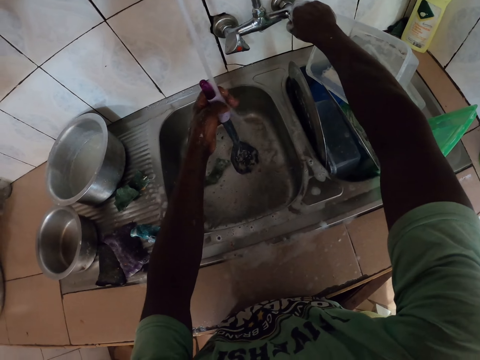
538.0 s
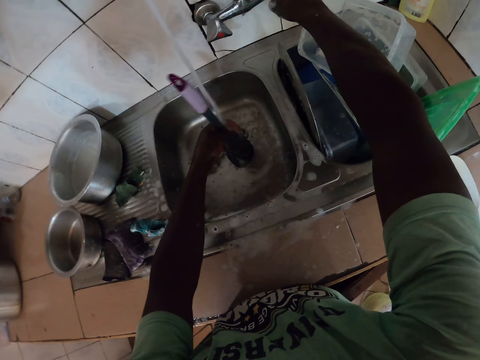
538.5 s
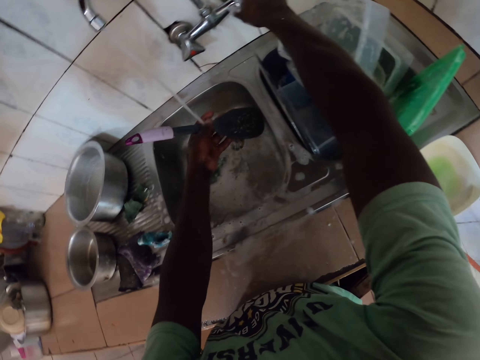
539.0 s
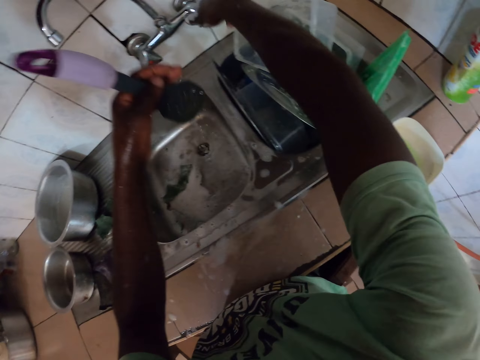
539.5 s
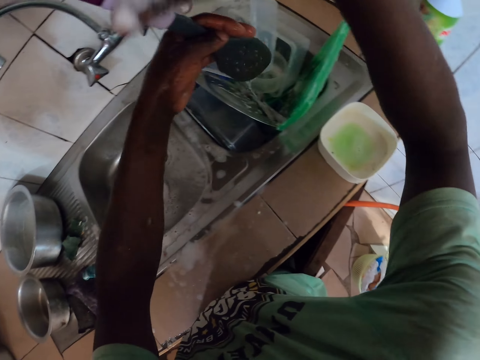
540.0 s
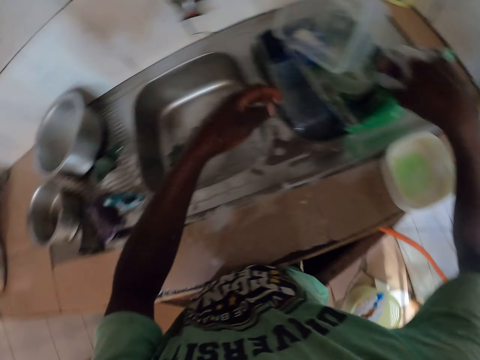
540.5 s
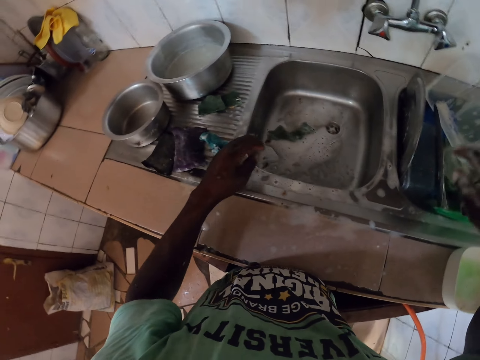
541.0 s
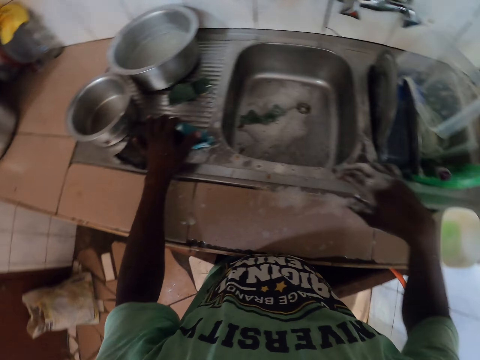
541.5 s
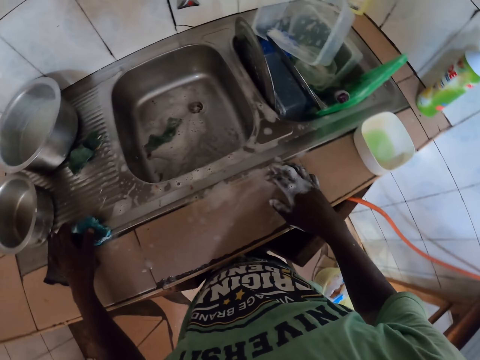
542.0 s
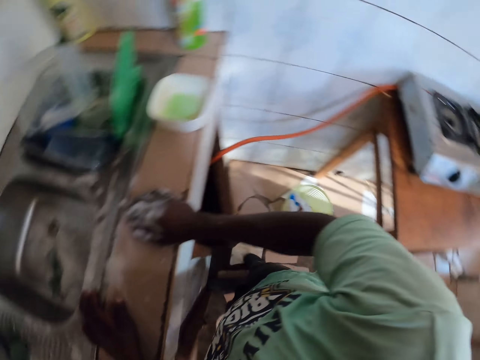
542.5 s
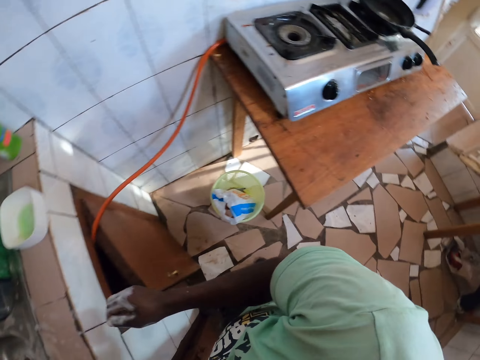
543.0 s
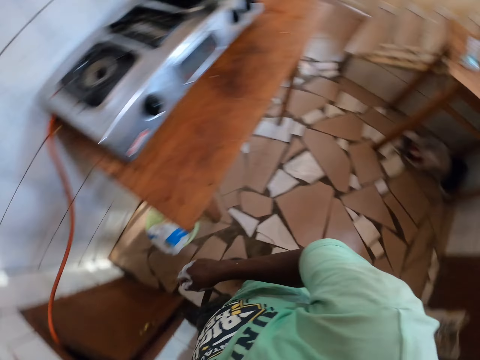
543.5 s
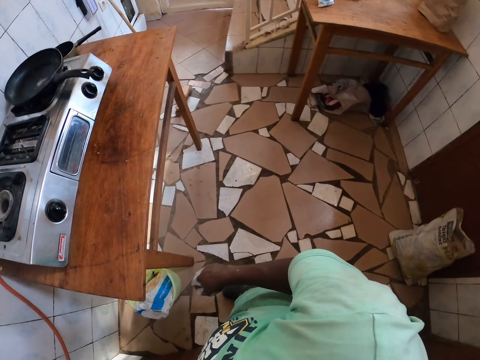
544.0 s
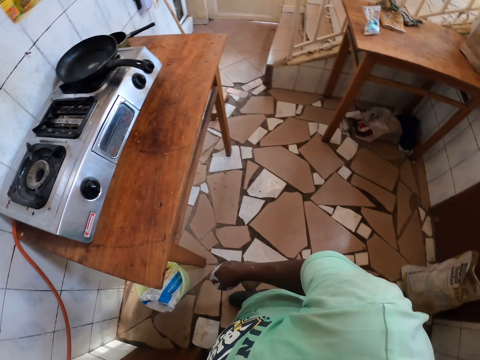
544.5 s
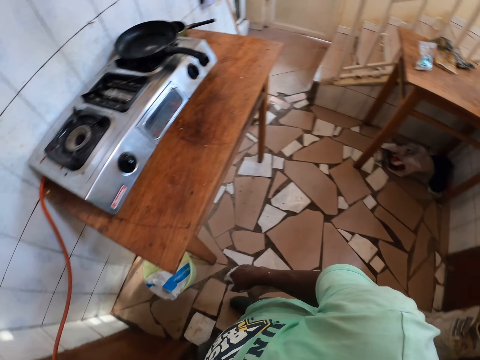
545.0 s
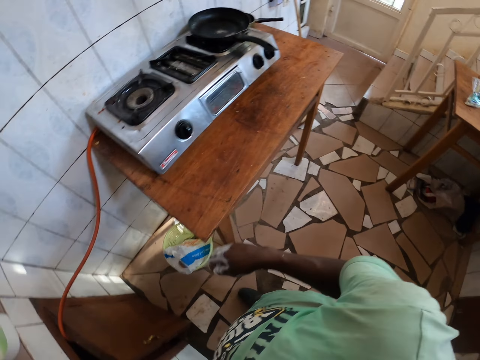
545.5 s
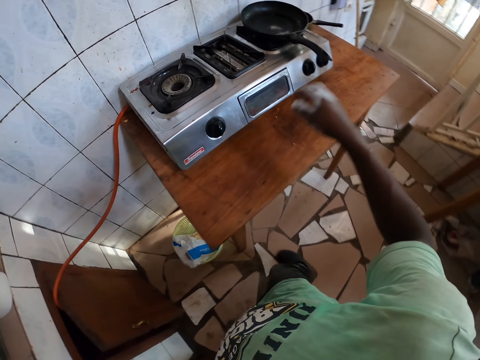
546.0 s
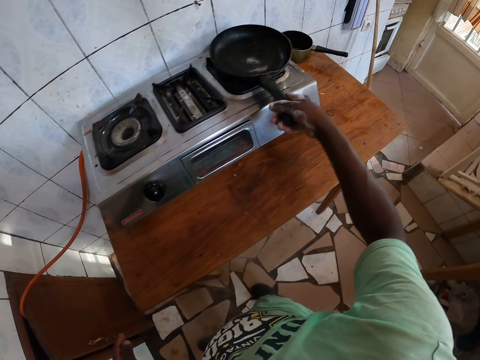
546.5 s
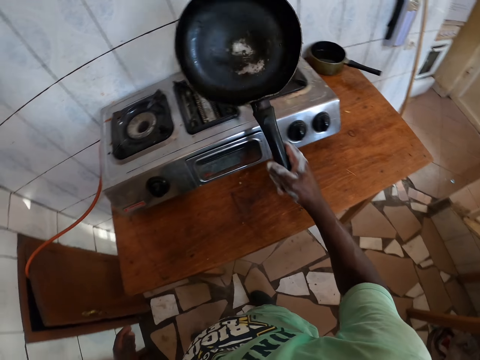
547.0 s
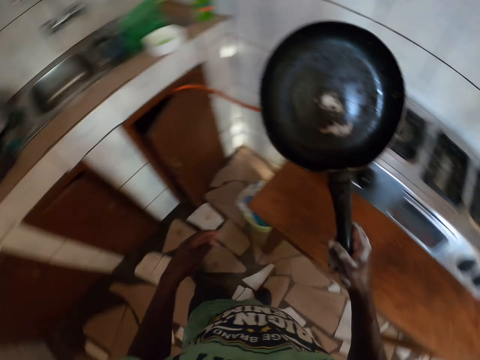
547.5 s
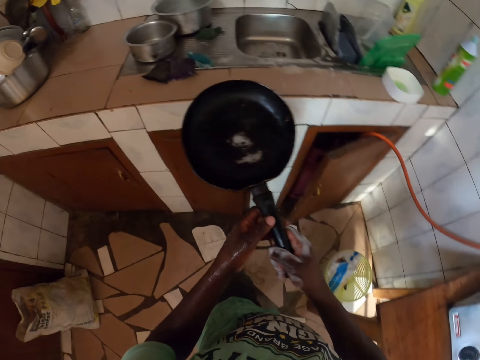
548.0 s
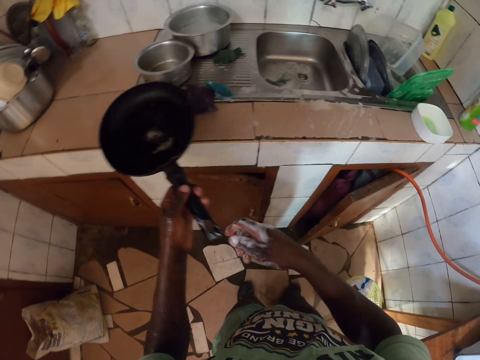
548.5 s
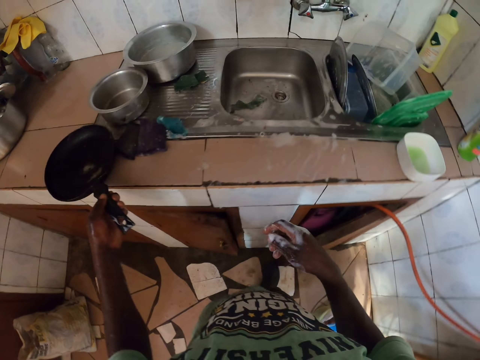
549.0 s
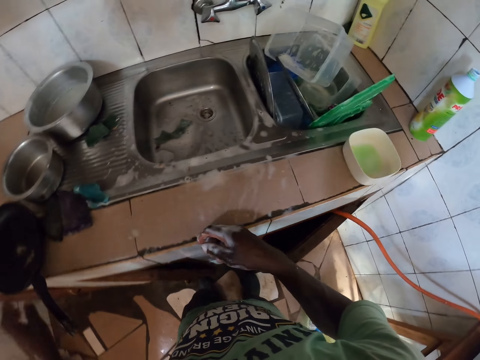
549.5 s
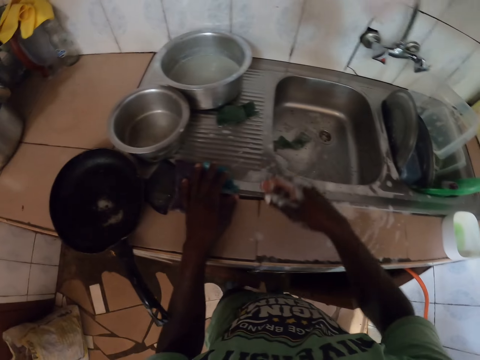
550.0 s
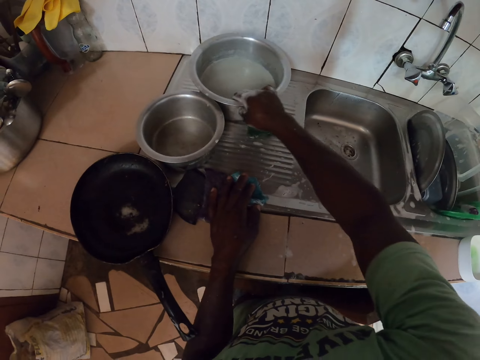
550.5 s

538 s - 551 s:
The camera wearer closes the running water. They put the serving spoon in the sink. They look around. They pick the pan from the cooking gas. They put the pan from right to left hand. They put the pan on the countertop. They hold a cooking pot on the counter.

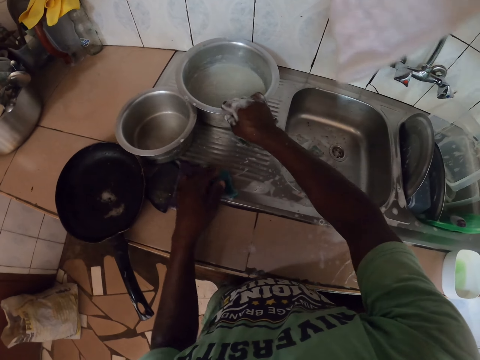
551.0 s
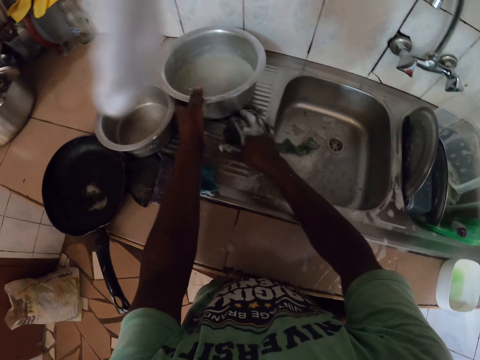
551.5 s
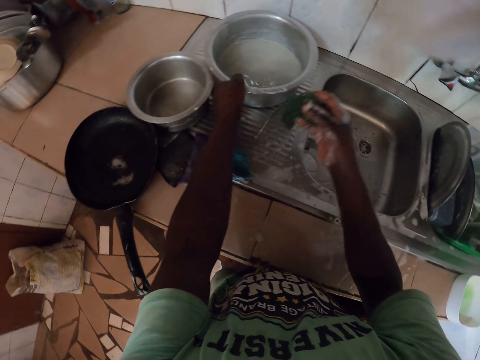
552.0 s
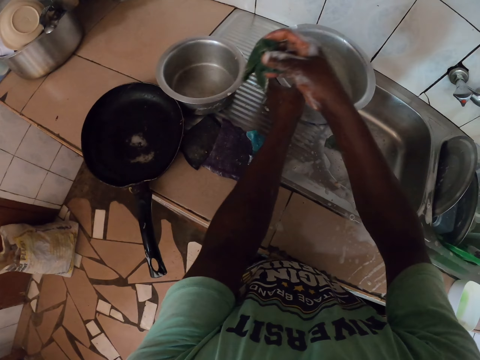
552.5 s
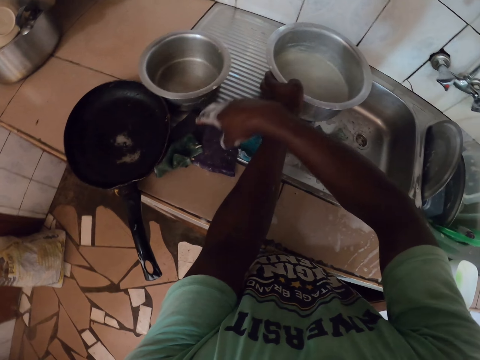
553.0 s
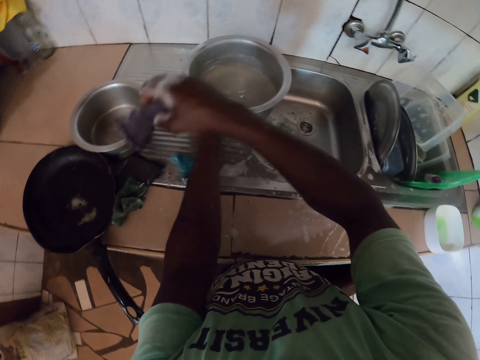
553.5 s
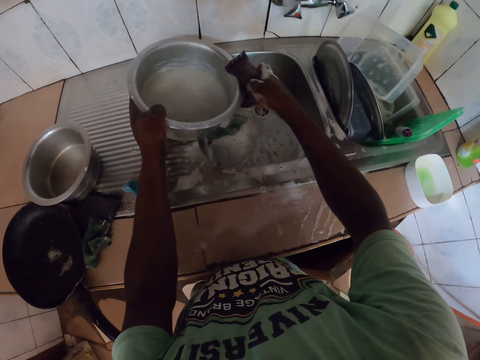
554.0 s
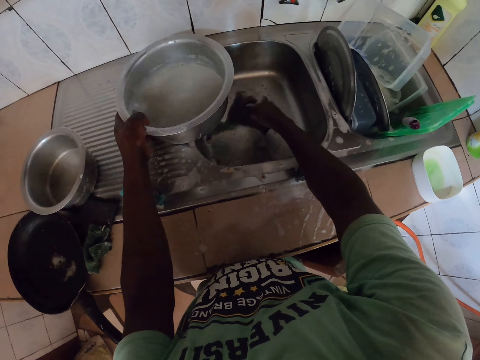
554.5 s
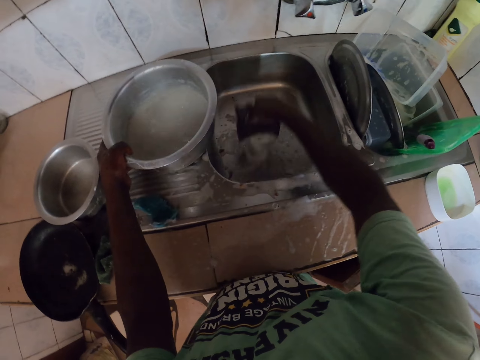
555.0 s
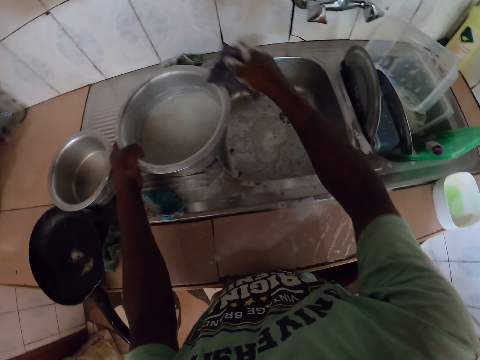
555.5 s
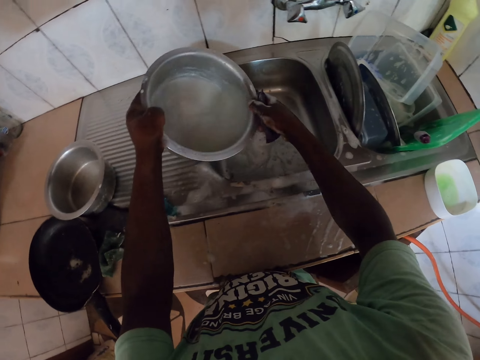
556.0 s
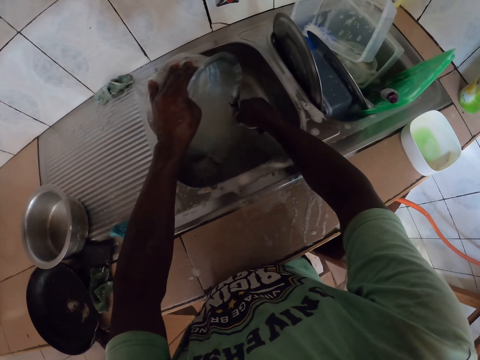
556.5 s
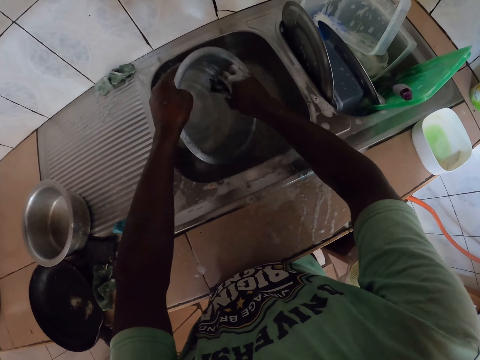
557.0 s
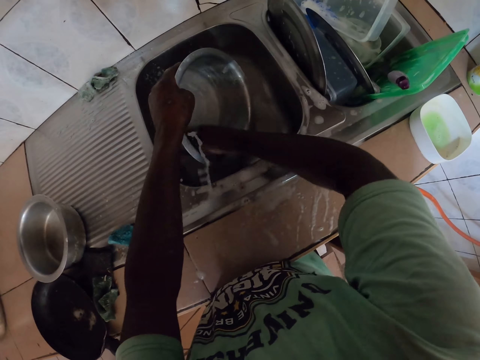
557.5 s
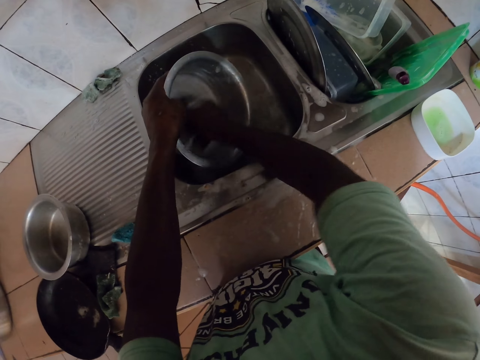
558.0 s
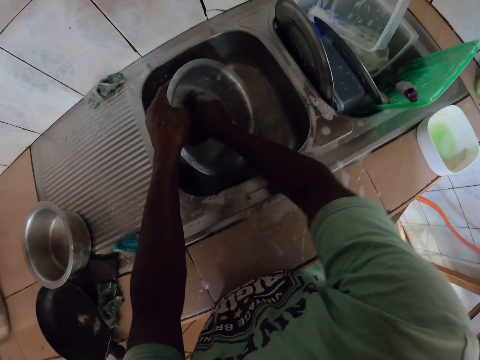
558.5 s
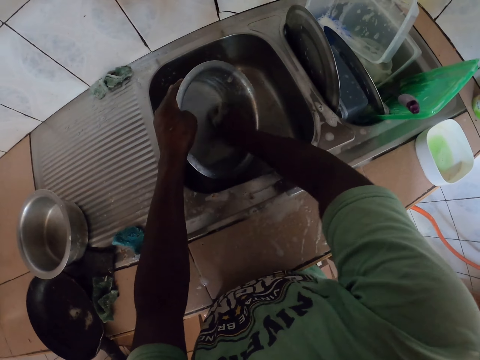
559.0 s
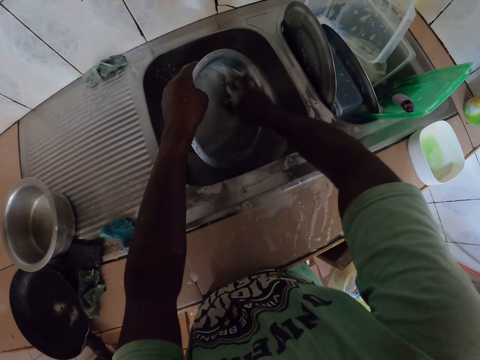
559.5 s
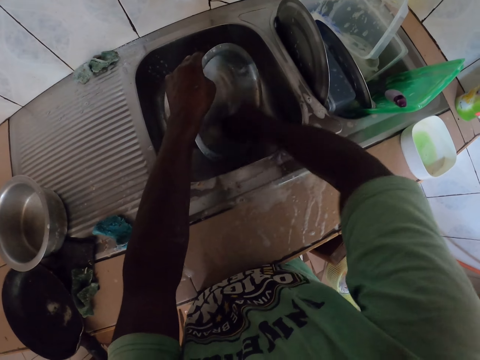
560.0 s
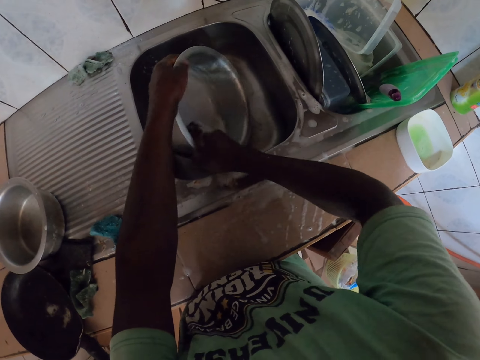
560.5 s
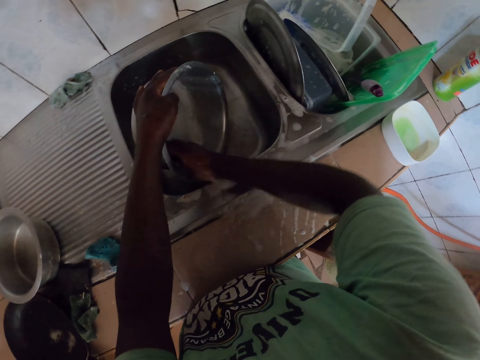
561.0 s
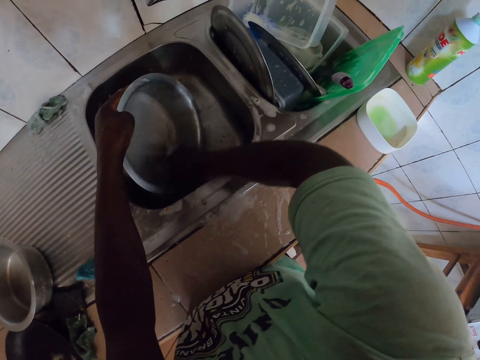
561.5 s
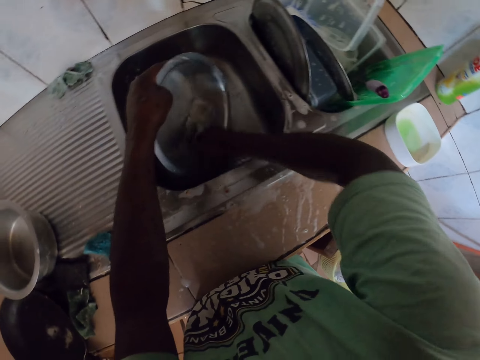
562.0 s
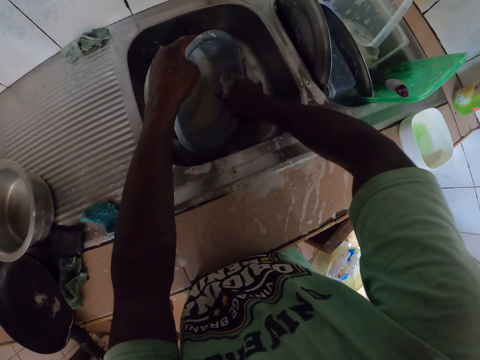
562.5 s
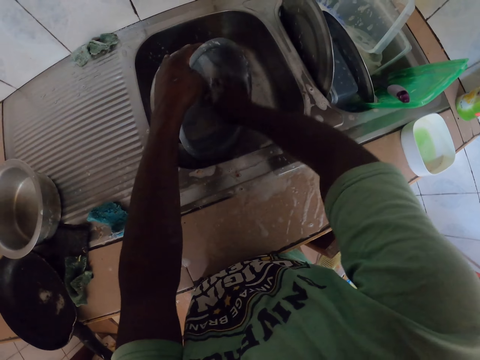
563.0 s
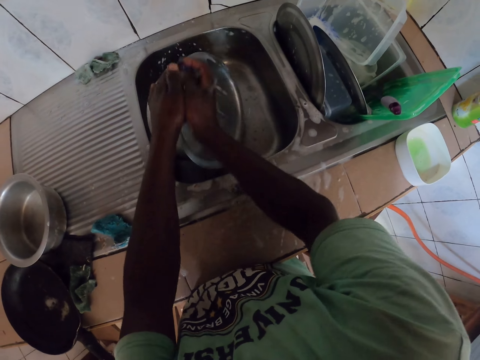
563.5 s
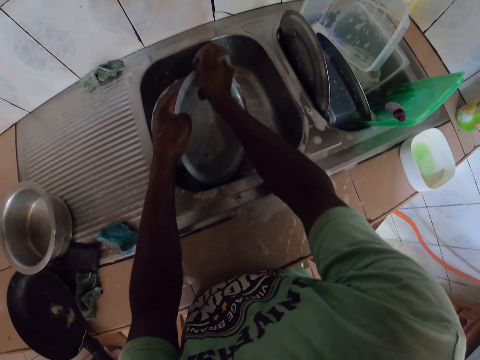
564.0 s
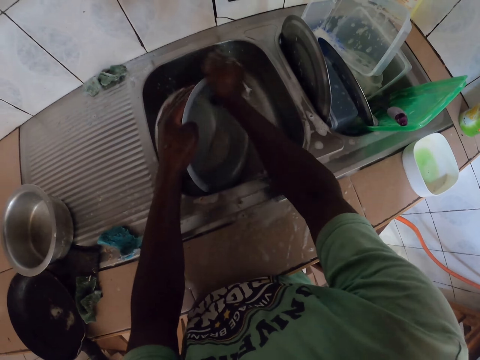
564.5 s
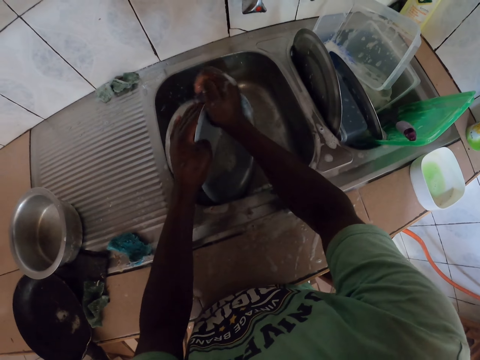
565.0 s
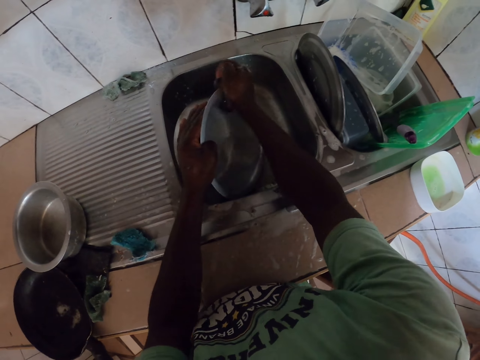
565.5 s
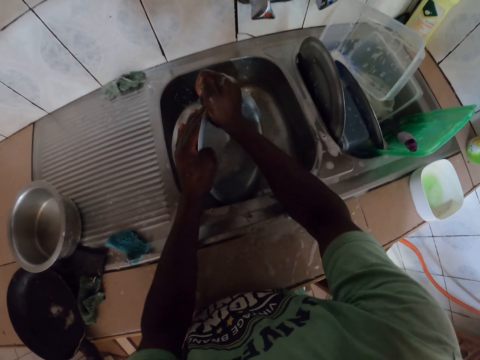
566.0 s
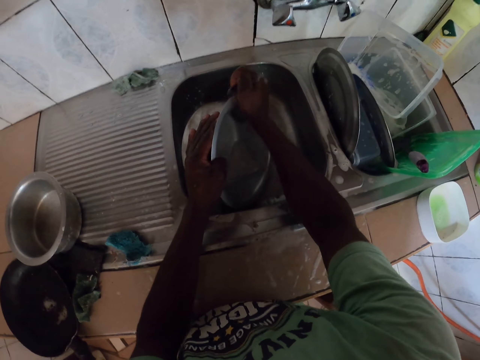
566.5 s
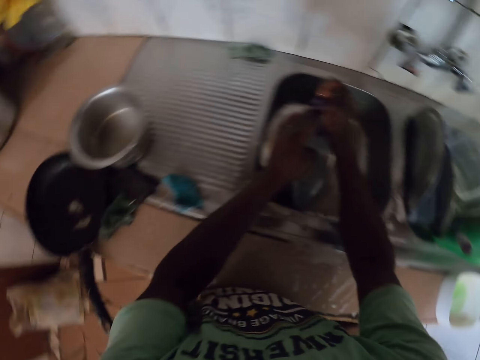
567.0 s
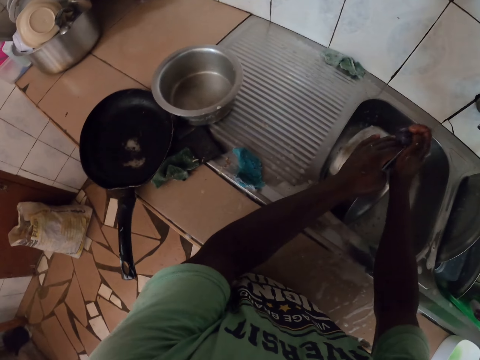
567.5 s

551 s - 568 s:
The camera wearer picks the pan. They pick the sponge from the countertop, drop the sponge on the countertop and pick the sponge on the countertop. They pour water in the sink. They hold a sufuria. They pour water on the sink. They wash the sufuria.
